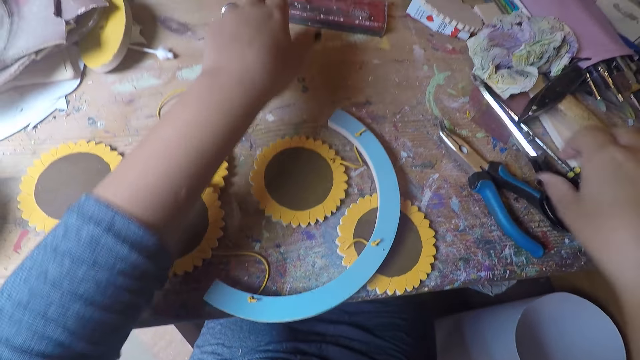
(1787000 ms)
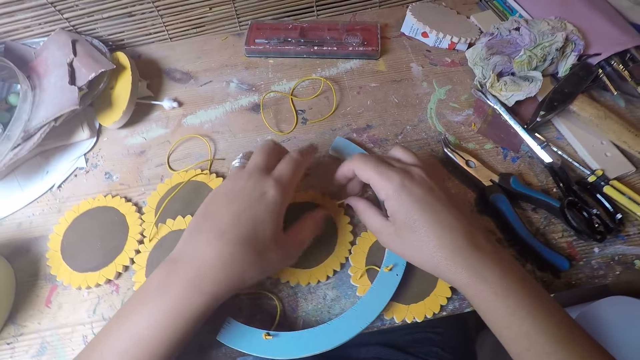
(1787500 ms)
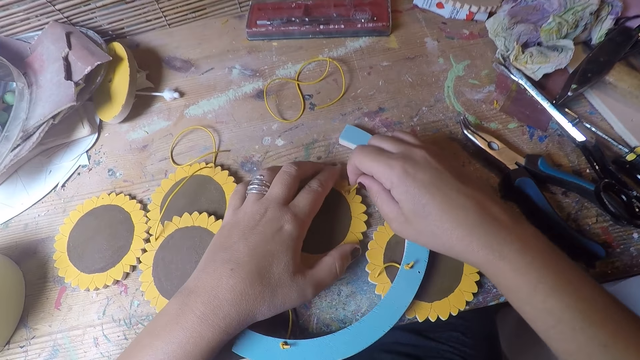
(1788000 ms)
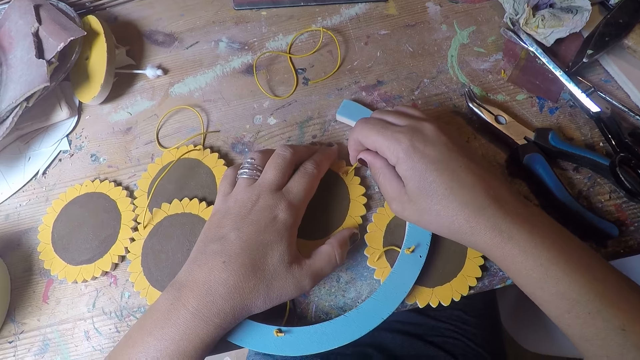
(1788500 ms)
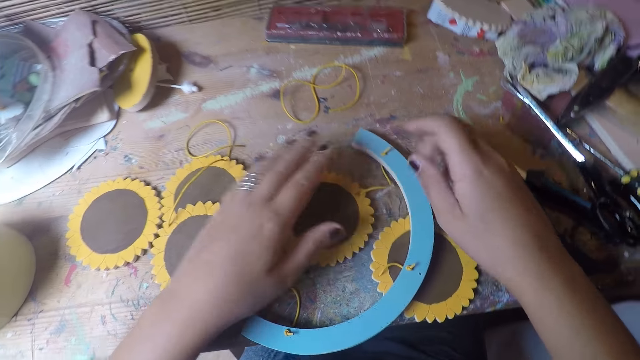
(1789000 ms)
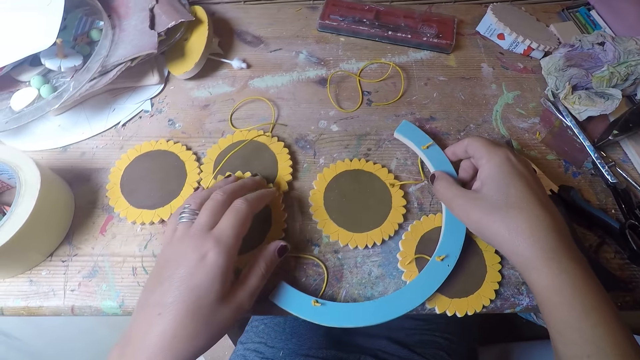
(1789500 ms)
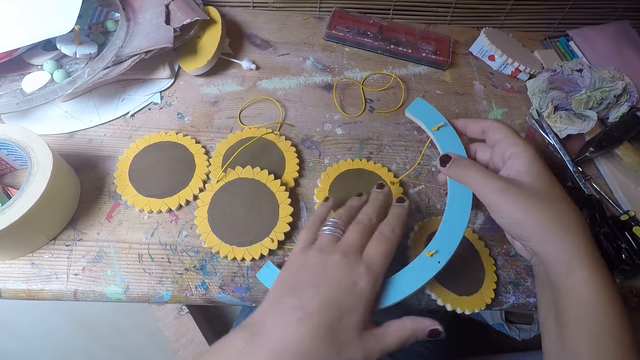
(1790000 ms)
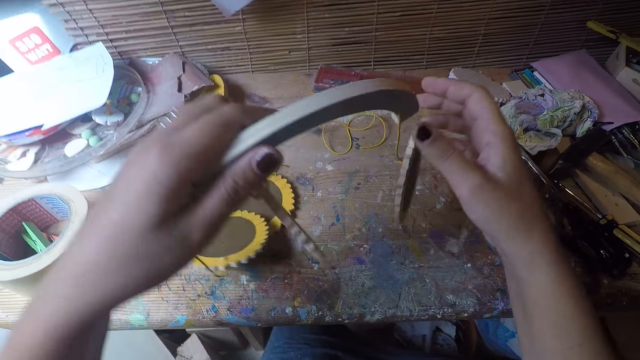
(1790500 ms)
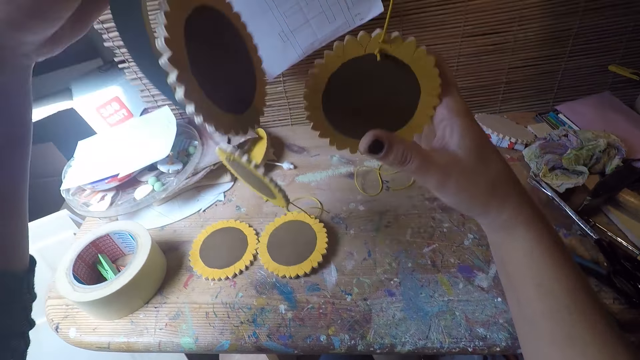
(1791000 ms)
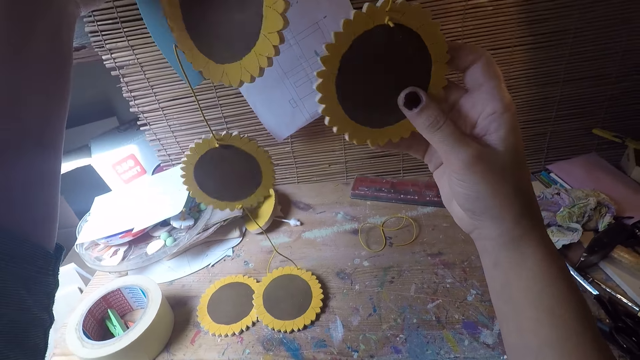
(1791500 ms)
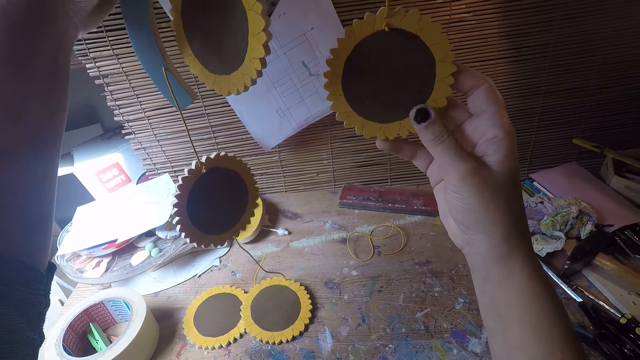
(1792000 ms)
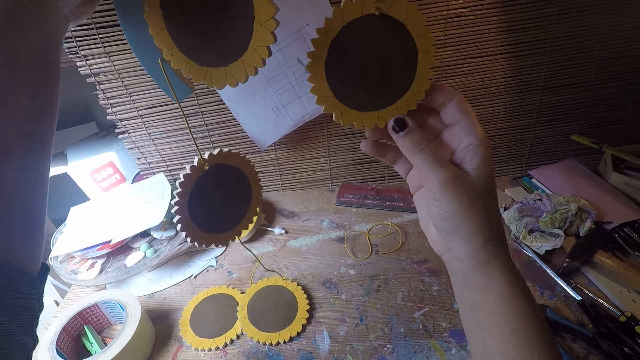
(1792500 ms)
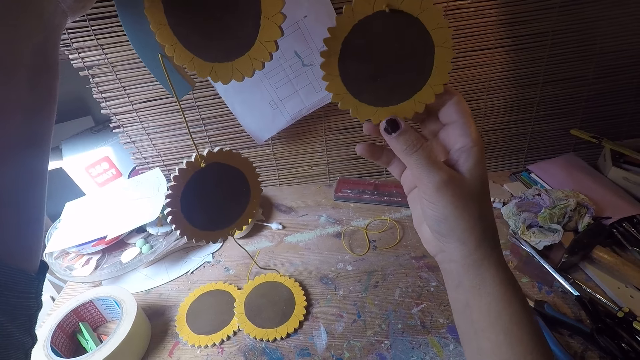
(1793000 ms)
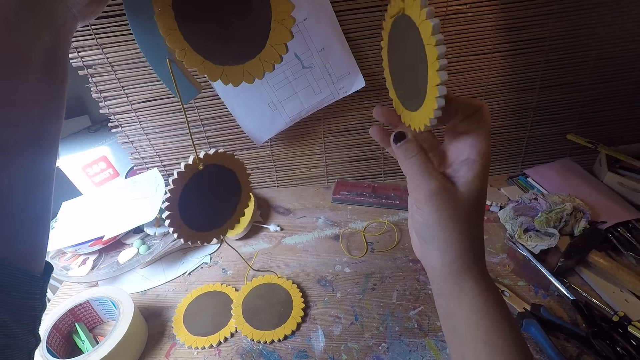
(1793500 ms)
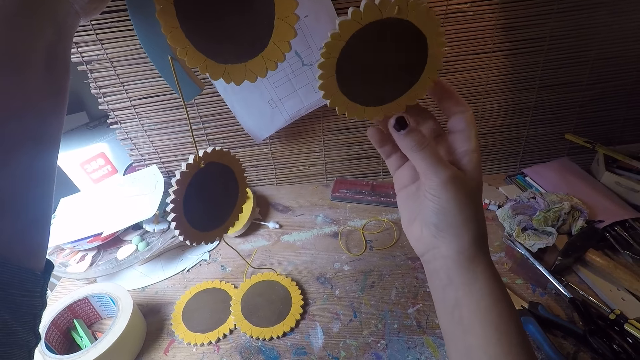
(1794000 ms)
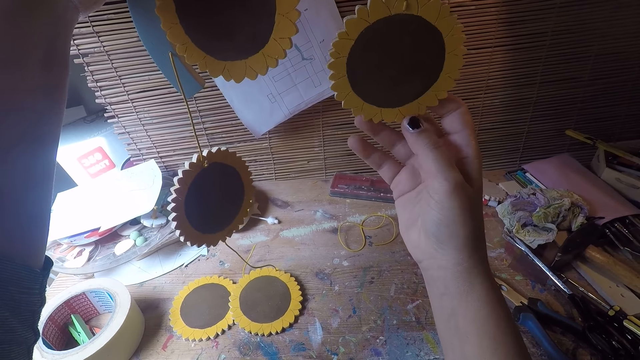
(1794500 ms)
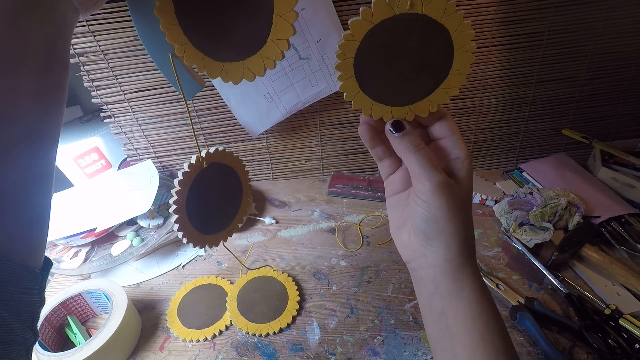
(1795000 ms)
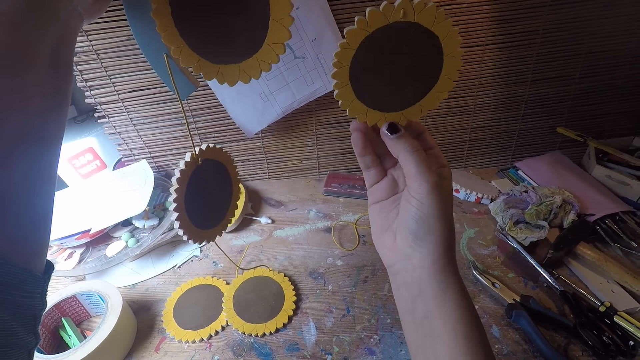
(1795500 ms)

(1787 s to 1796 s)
The camera wearer drops the scissors in her right hand on the table. She drops the thread in her left hand. She adjusts a thread from a table coaster with both hands. She tightens the knot. She lifts the table coaster arc with both hands. She stares at the woodcraft. She rotates the table coaster from the table coaster arc with her right hand.

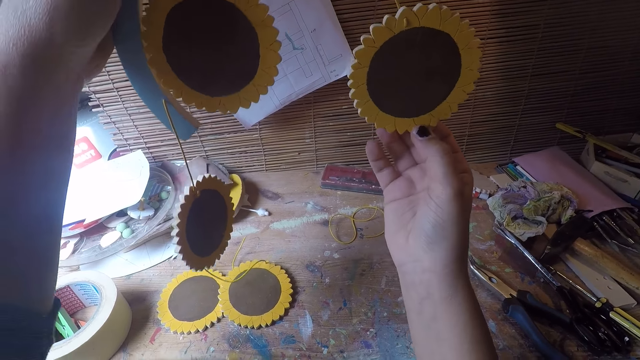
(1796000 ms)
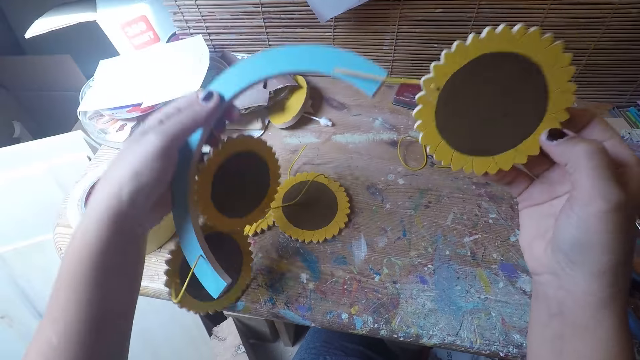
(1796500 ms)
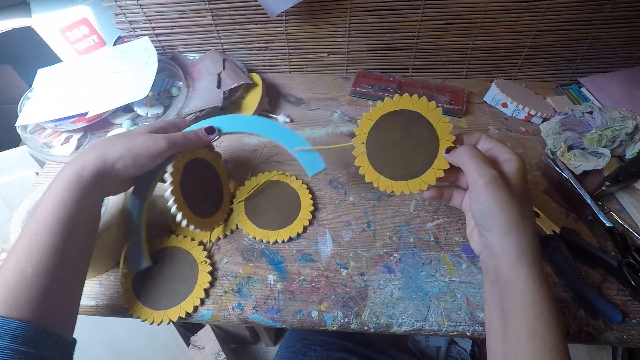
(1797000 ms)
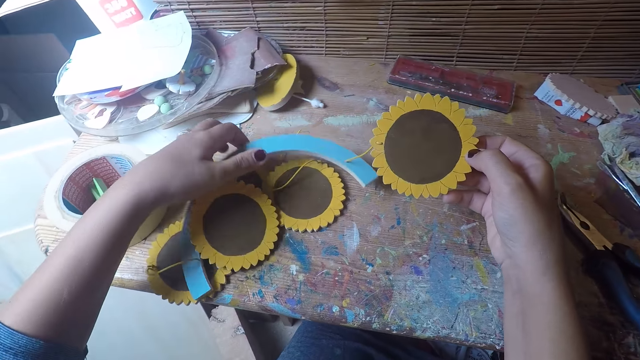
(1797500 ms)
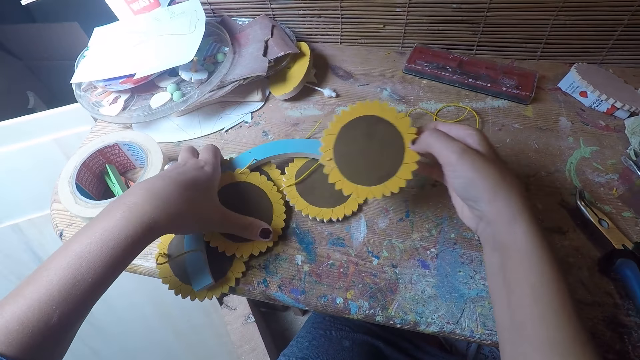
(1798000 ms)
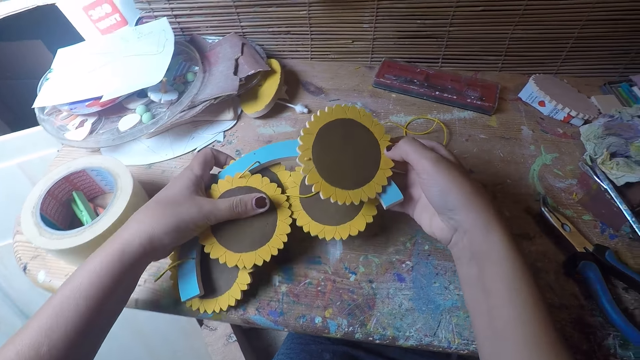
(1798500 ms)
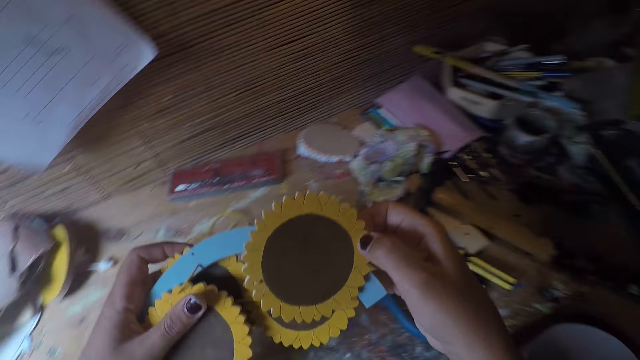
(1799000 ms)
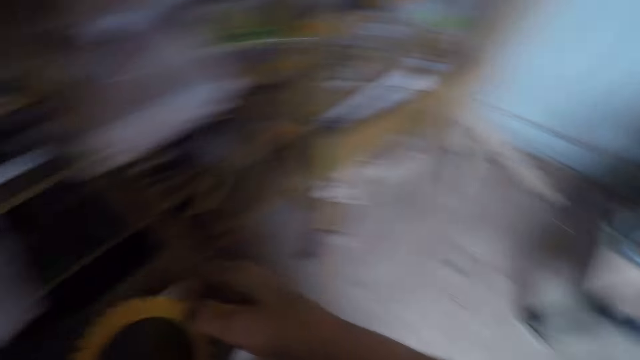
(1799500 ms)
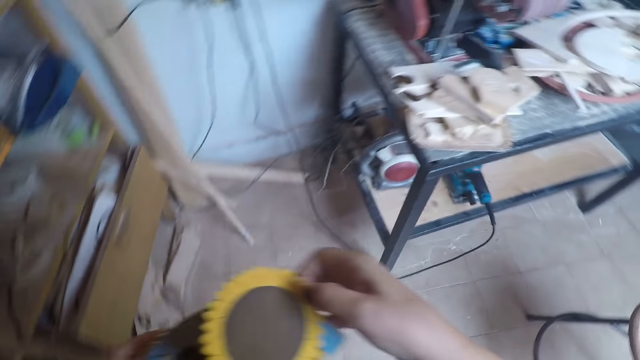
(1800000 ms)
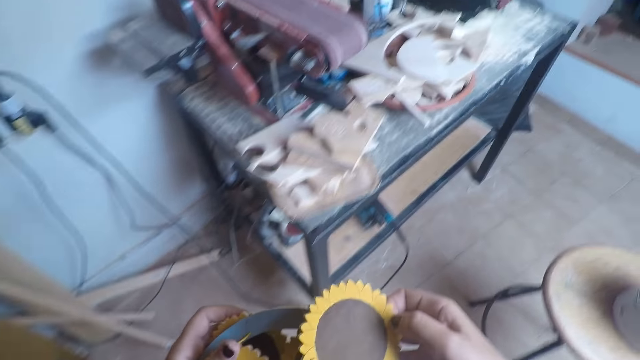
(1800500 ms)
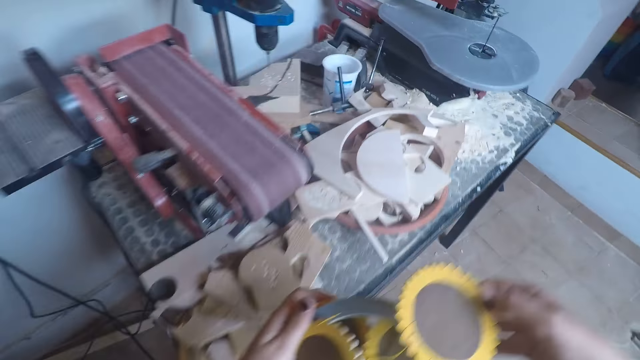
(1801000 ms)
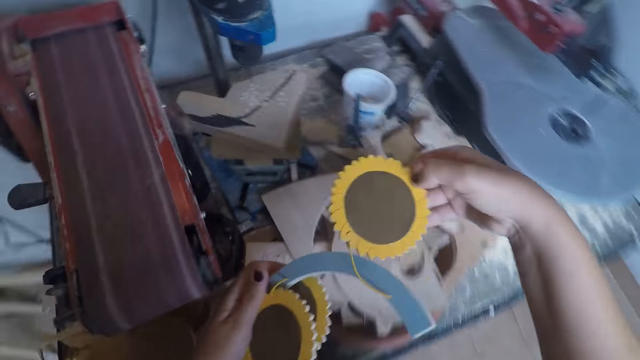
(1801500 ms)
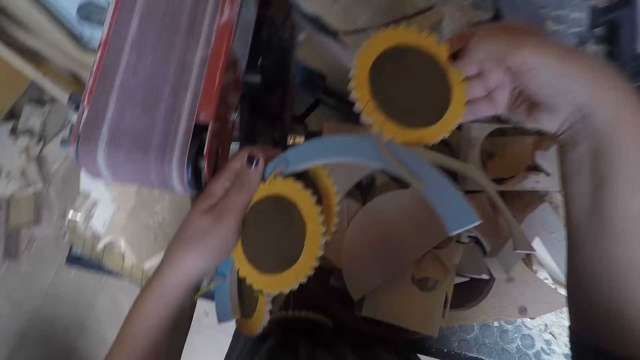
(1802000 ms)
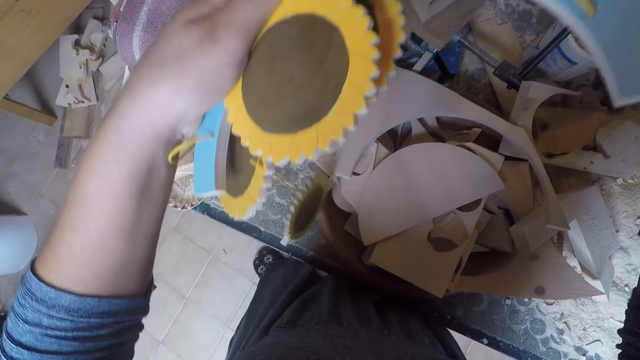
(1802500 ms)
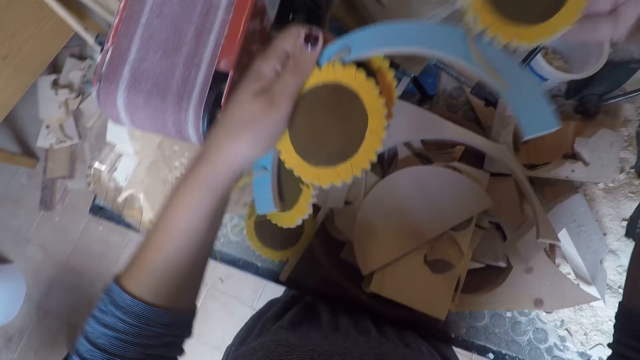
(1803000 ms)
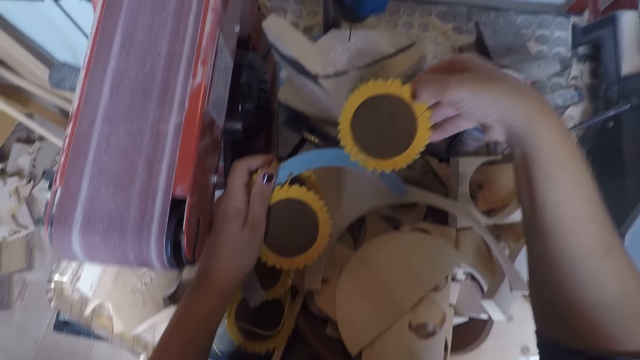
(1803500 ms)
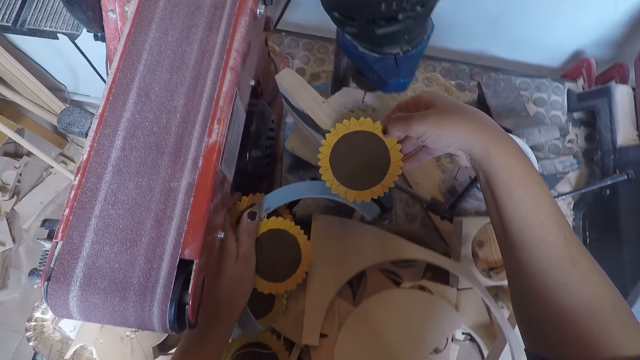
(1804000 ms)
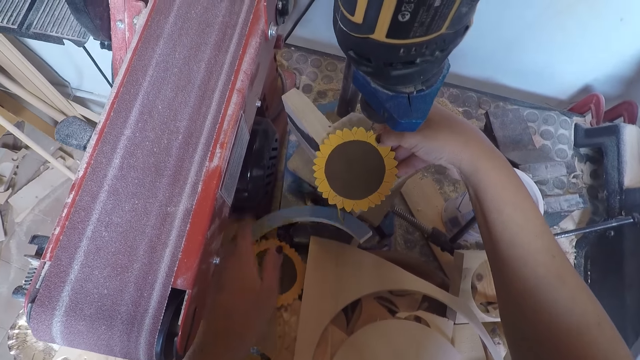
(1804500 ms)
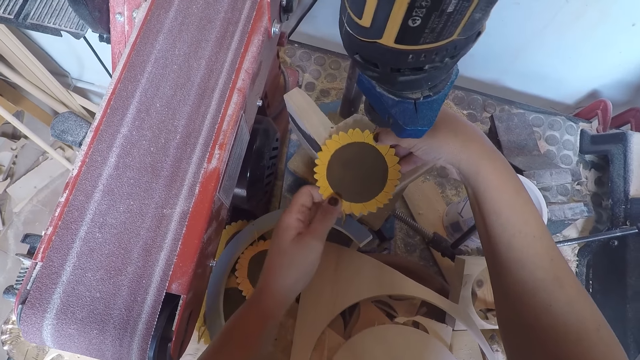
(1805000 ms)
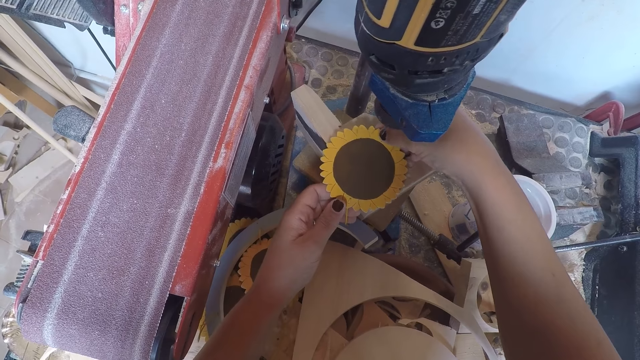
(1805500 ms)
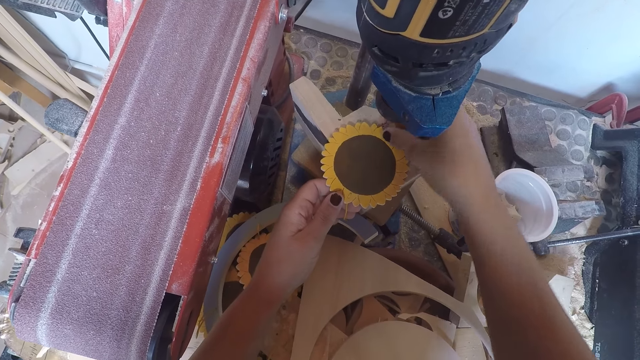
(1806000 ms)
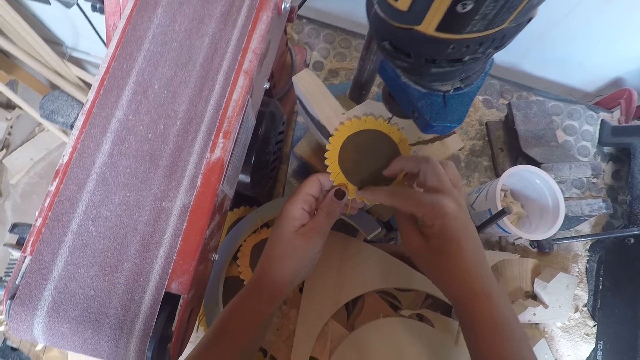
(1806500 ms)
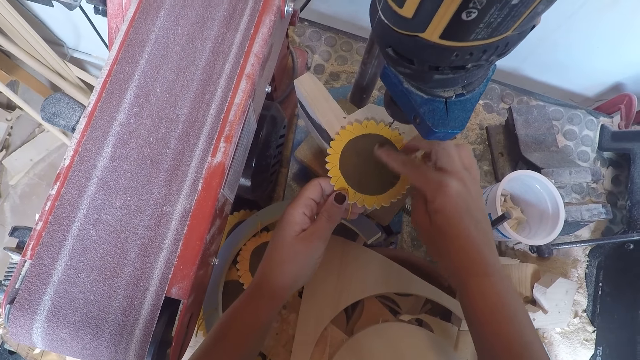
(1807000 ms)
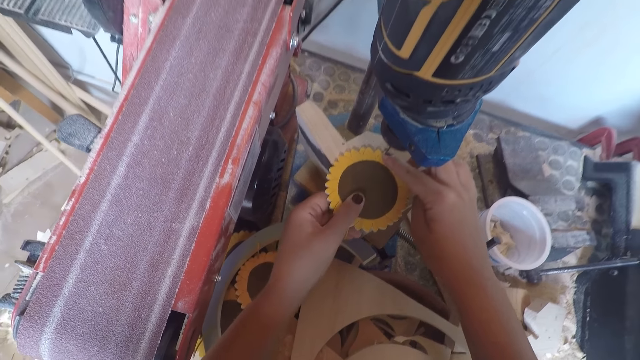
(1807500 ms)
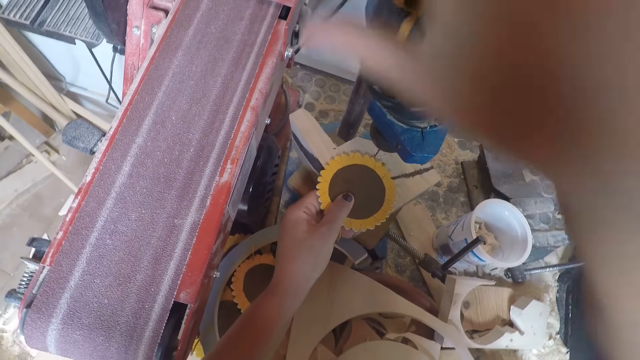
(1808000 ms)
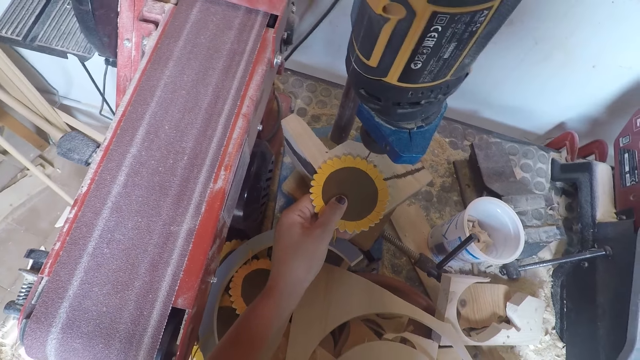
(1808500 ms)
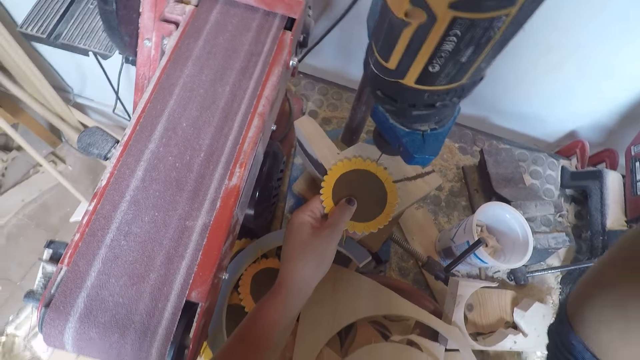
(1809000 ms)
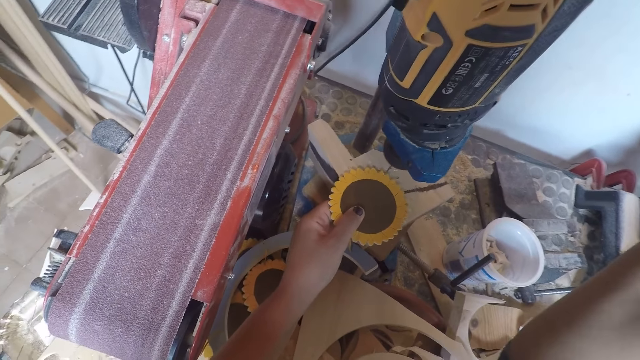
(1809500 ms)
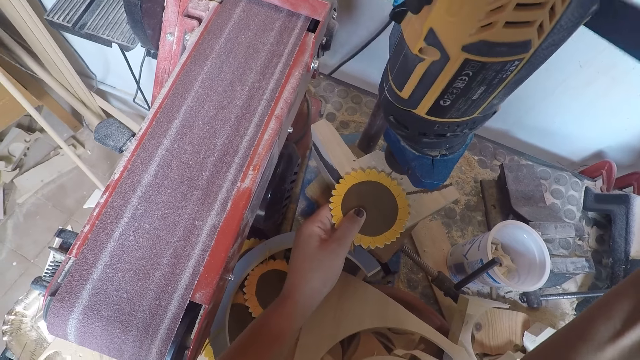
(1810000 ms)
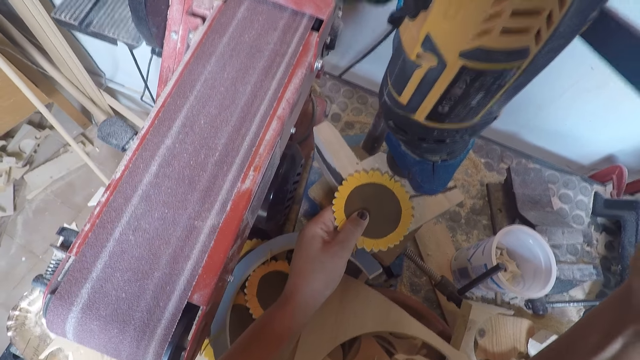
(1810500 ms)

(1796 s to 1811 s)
The camera wearer lowers the table coaster arc with both hands. She drops the woodcrafts on the table. She packs the table coaster arc with both hands. She picks up the pieces of woodcraft. She walks around the room. She raises the table coaster arc with both hands. She places one of the table coasters under the drill bench with her right hand. She holds the table coaster with both hands. She marks the table coaster with her right hand. She presses the drill machine lever with her right hand. She turns on the driller.
